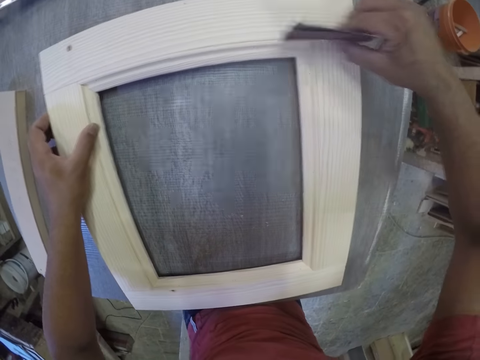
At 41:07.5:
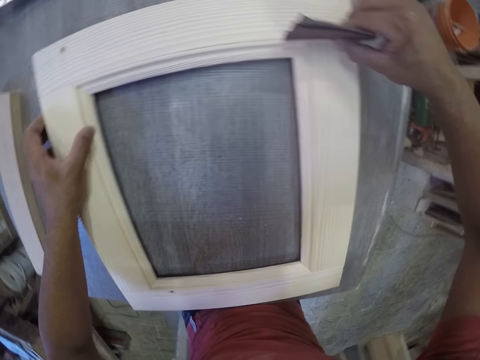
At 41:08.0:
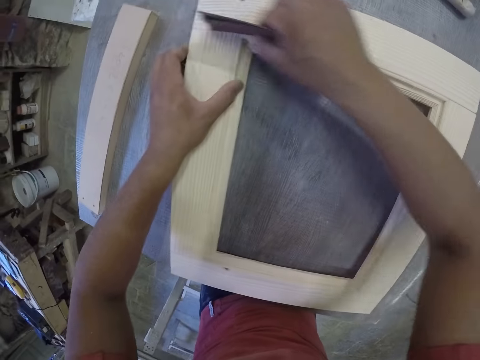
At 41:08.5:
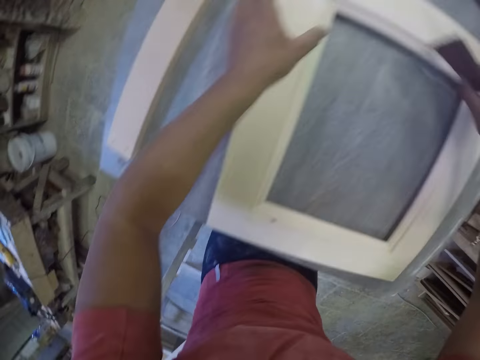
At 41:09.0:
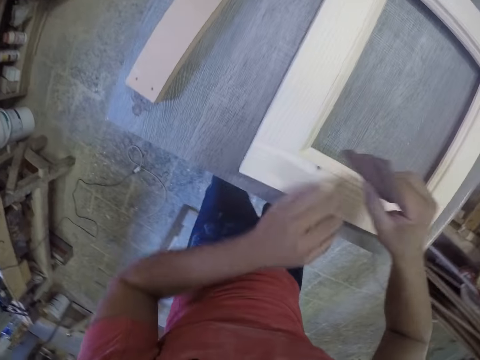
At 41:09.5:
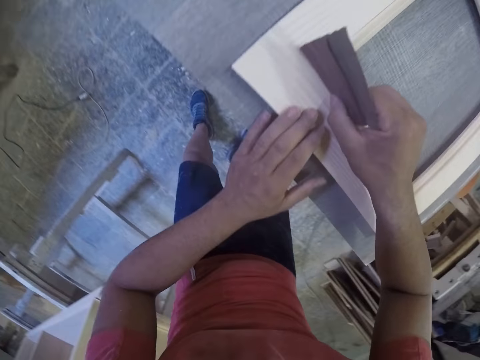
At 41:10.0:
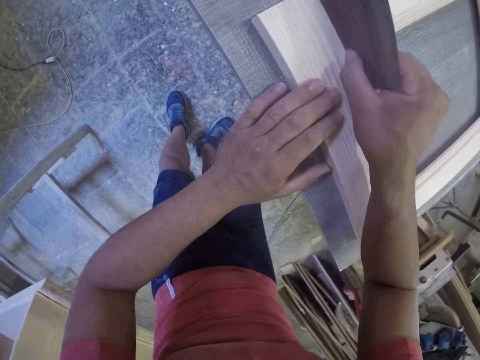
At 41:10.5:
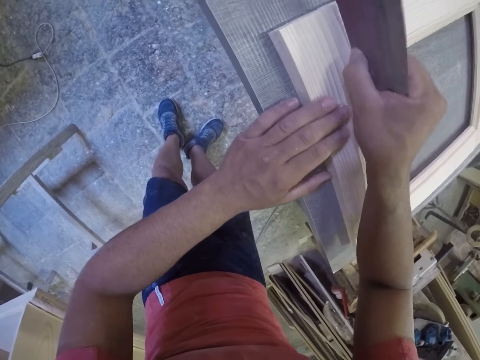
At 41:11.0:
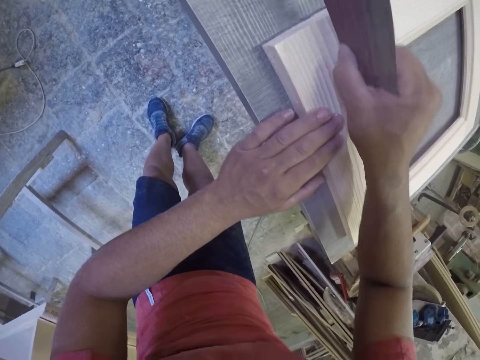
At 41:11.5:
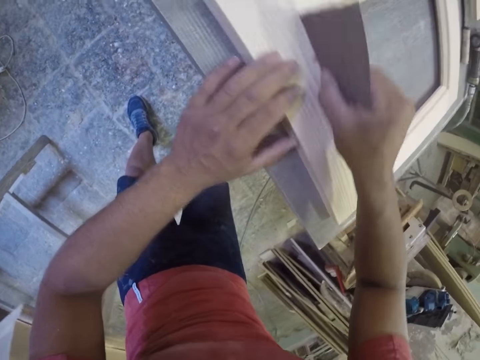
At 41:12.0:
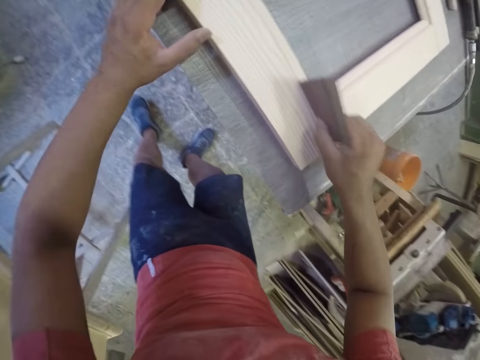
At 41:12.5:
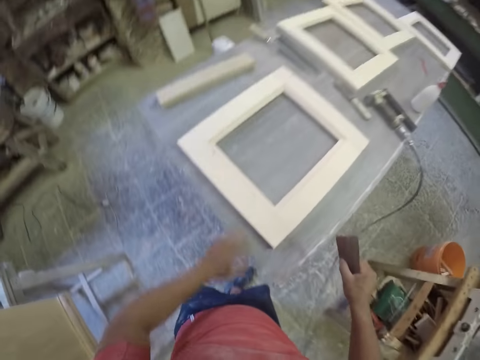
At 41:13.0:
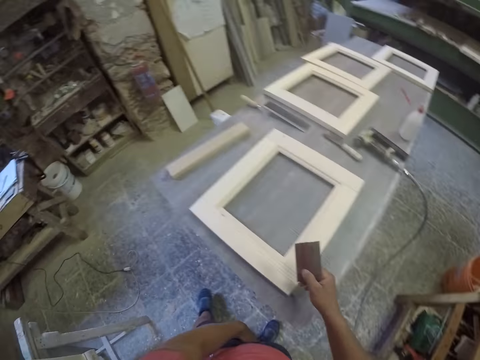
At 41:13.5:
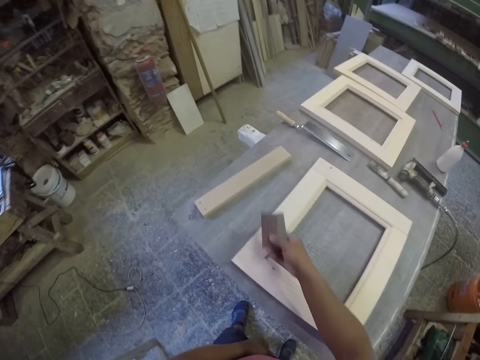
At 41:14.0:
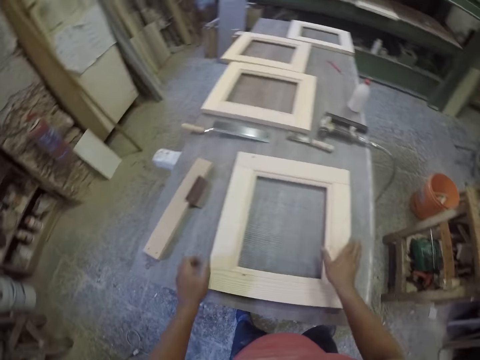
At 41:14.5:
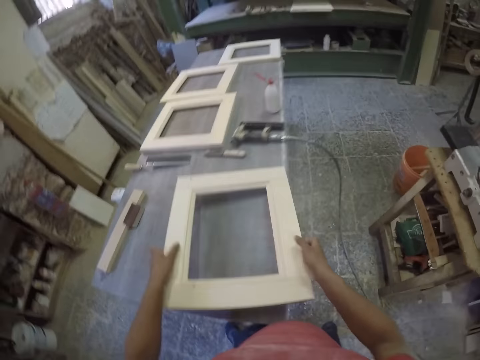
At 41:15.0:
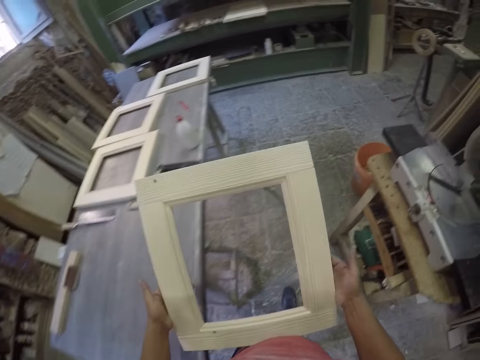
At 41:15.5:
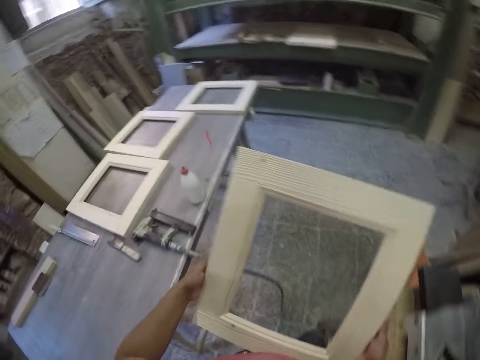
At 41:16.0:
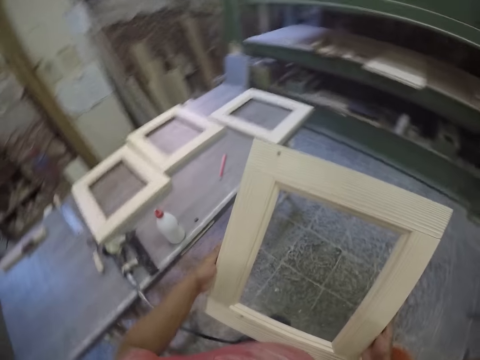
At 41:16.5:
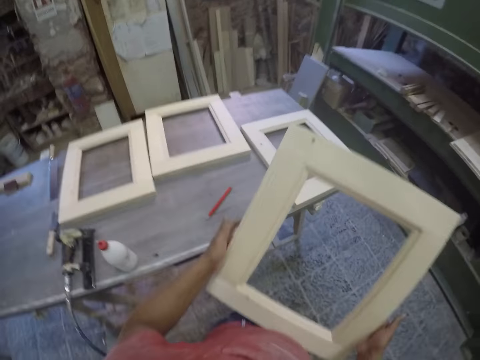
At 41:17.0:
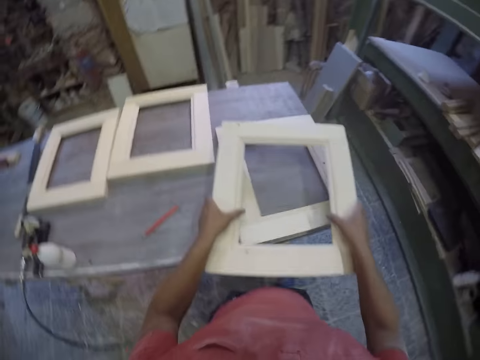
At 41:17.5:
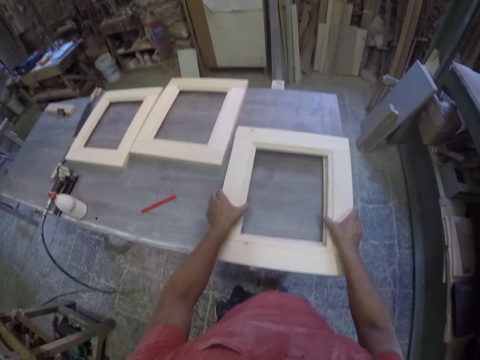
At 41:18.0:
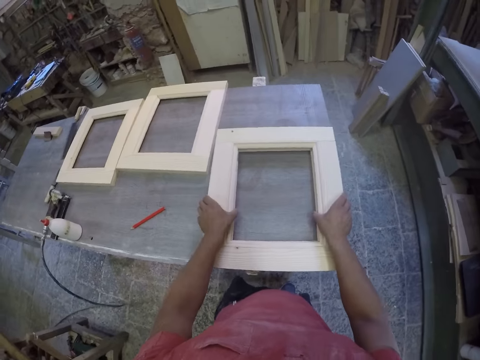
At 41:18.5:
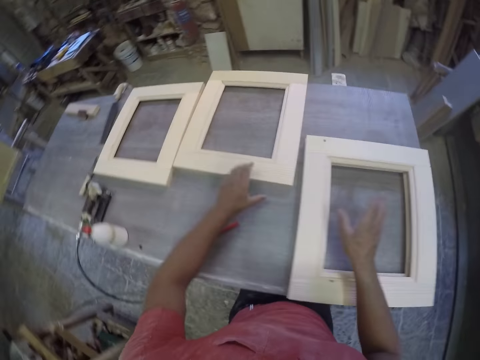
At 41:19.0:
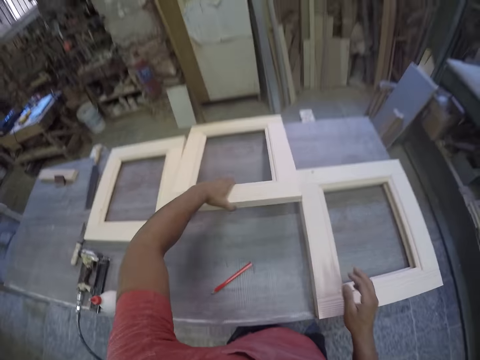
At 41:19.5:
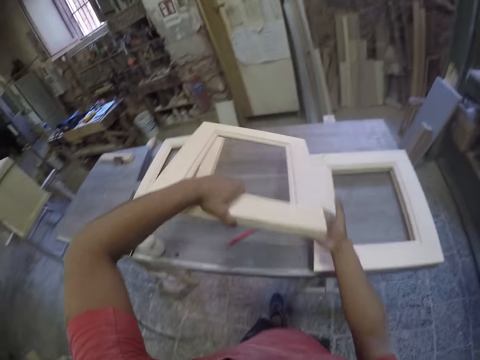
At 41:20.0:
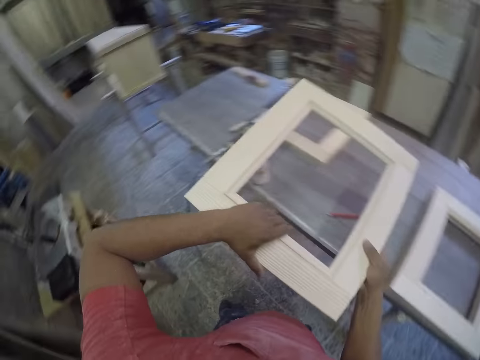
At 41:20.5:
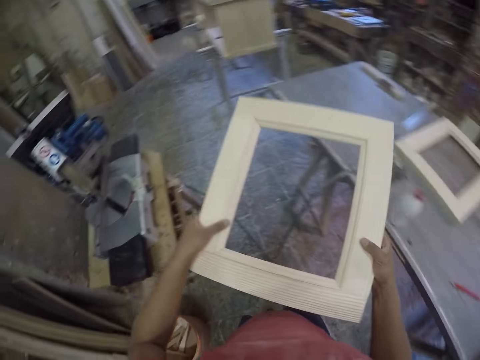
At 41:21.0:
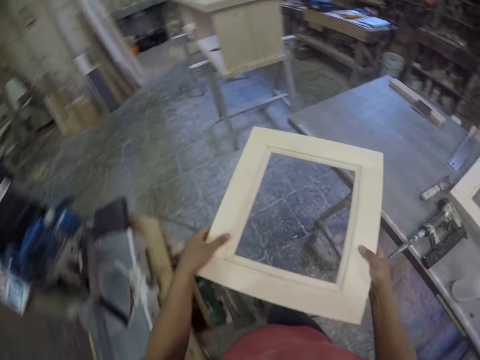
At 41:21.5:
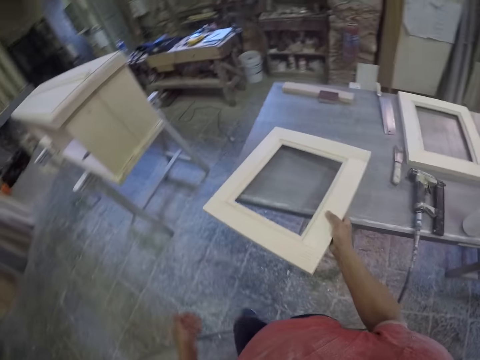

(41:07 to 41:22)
The camera wearer drops the sandpaper. They pick up the frame. They hold the frame. They place the frame on top of another frame. They pick up another frame. They hold the frame.

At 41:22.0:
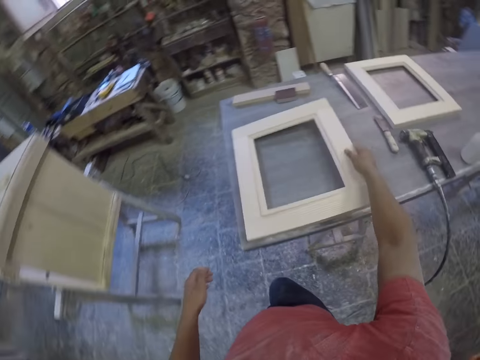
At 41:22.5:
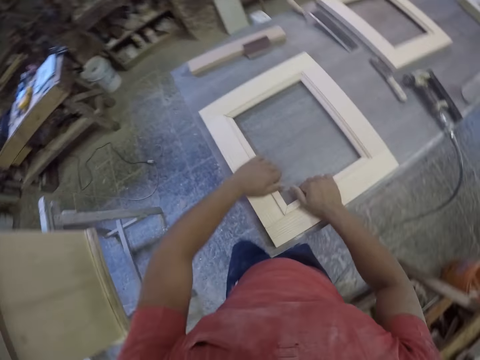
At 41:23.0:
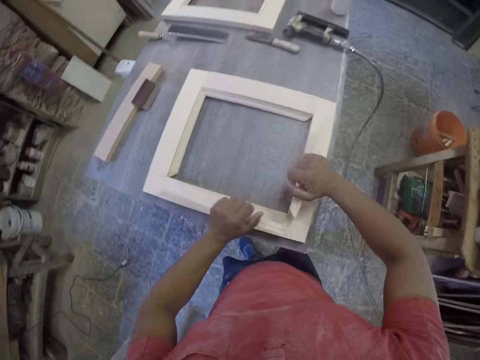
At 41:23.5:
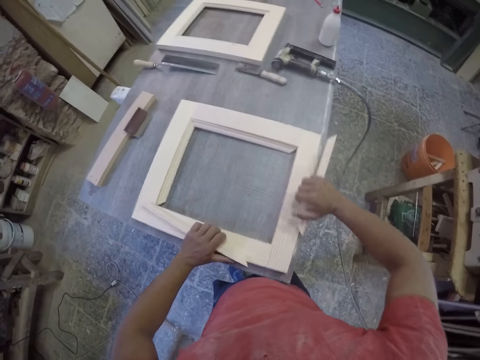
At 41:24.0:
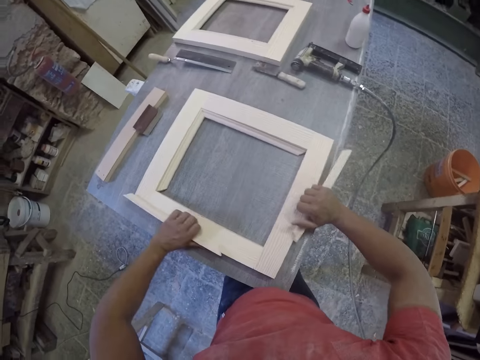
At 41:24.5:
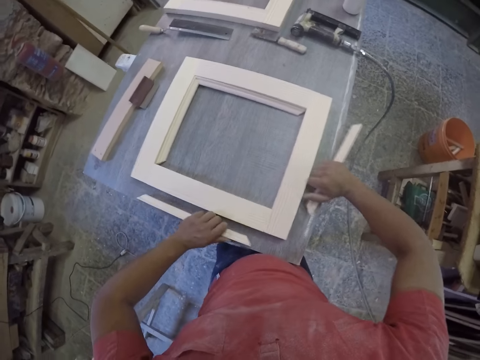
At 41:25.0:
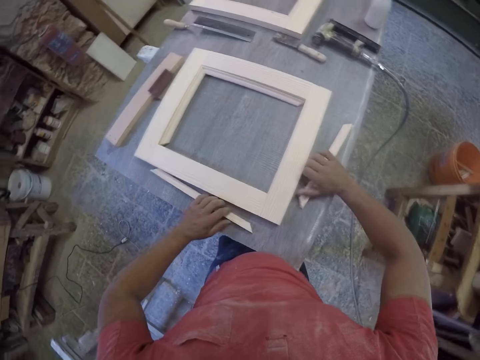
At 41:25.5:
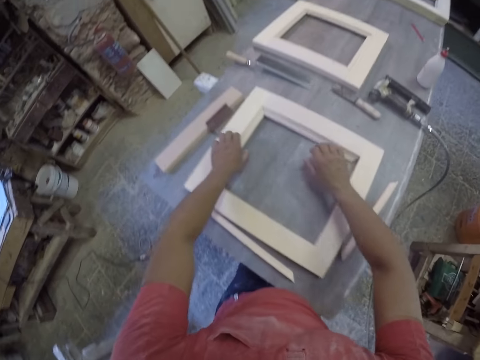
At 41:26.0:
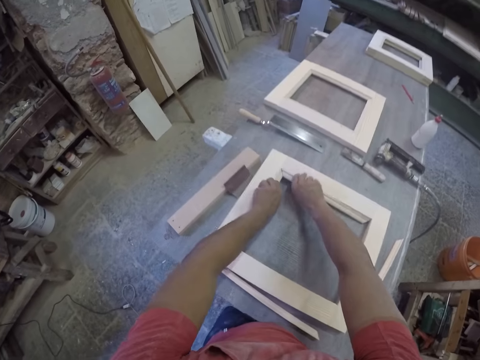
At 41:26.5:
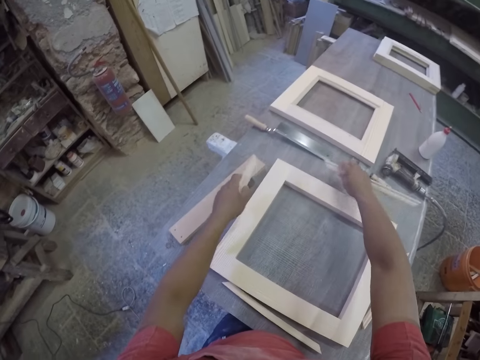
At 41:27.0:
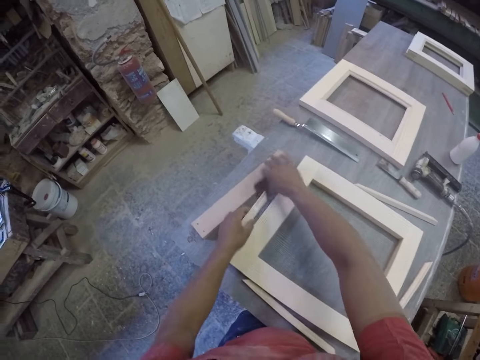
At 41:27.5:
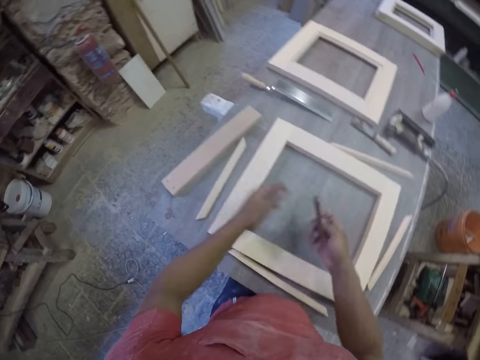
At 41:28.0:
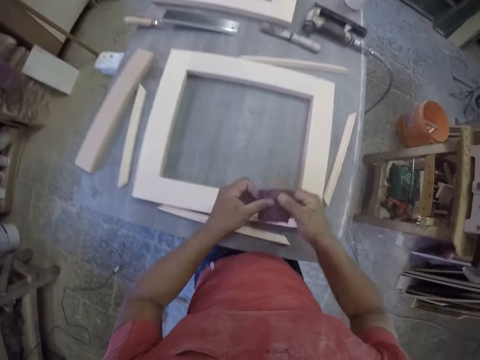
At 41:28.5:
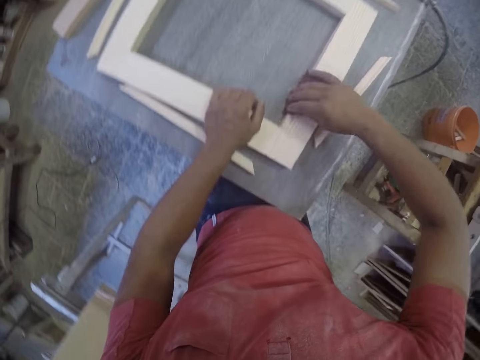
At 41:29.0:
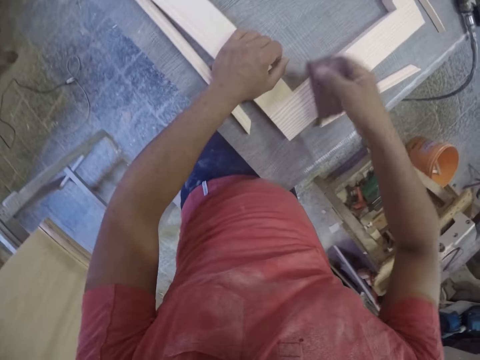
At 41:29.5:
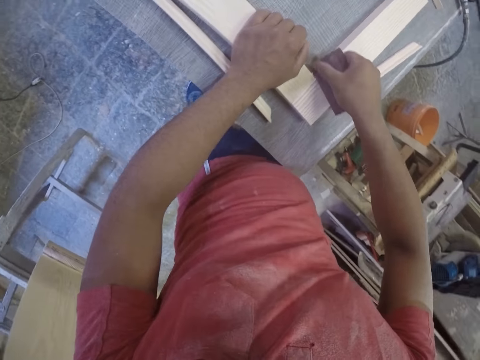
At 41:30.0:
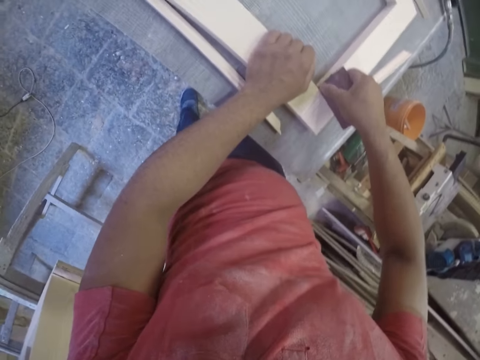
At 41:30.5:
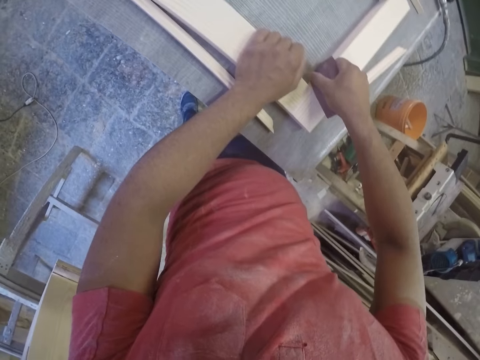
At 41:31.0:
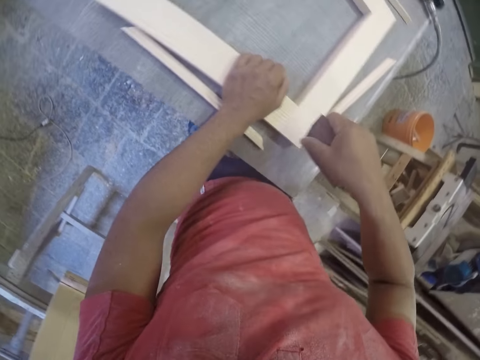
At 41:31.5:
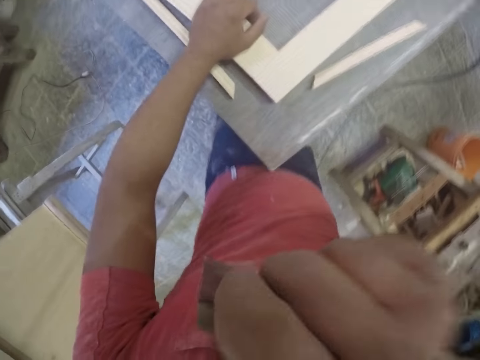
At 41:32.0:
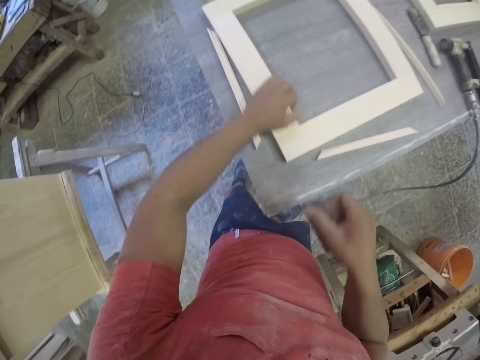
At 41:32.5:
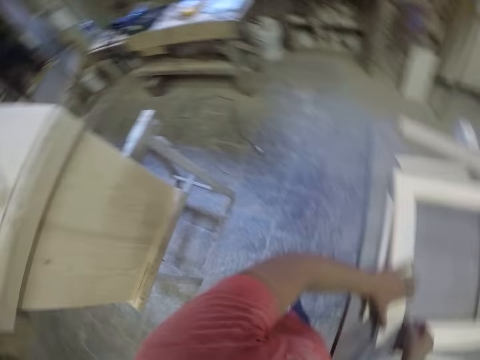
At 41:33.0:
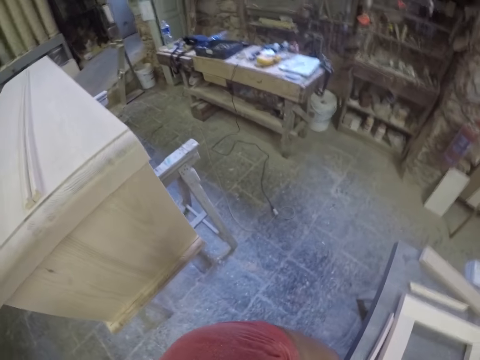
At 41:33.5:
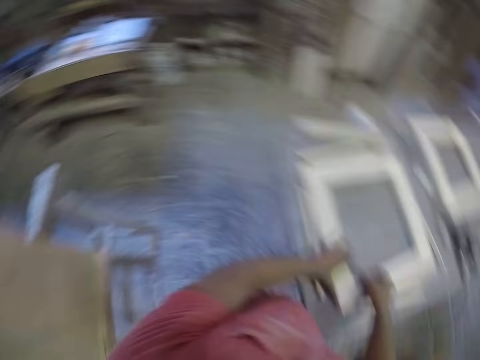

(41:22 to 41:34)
The camera wearer drops the frame on the table. They remove pieces of wood. They place the pieces of wood on the table. They remove pieces of wood. They place the pieces of wood on the table. They pick up the sandpaper. They hold the sandpaper. They scrub the frame with the sandpaper. They raise a hand. They look around.
